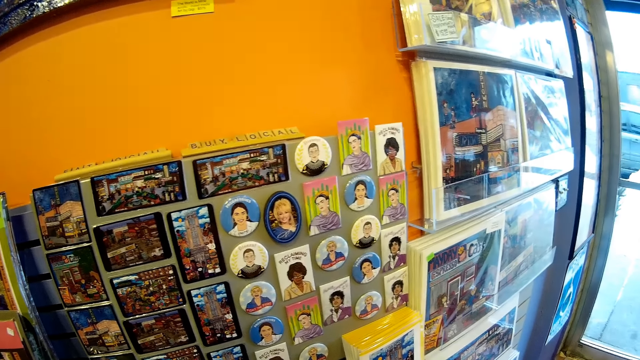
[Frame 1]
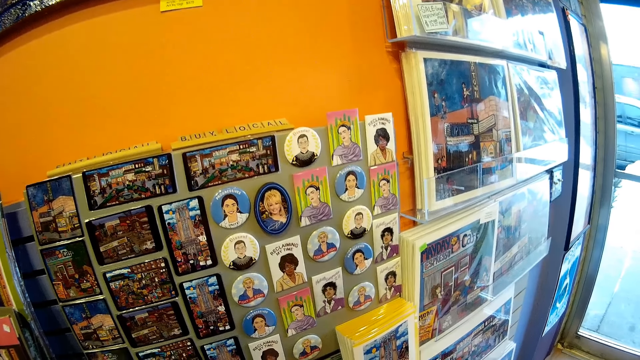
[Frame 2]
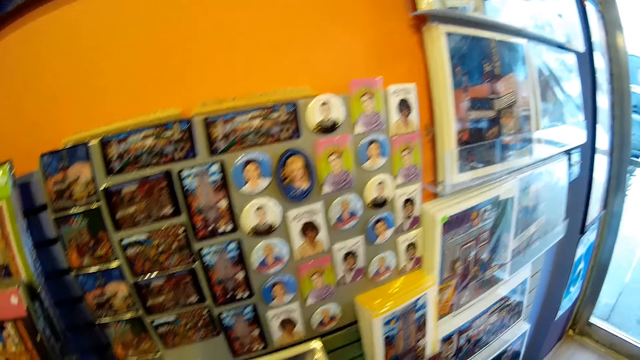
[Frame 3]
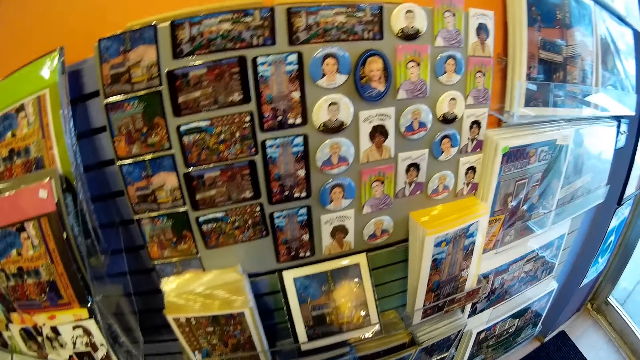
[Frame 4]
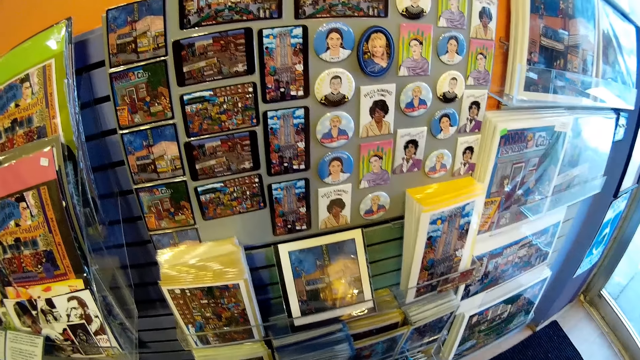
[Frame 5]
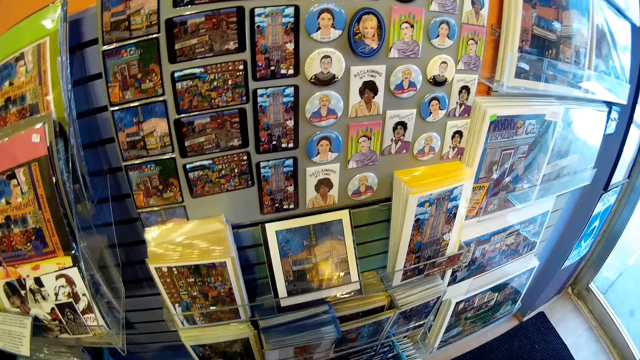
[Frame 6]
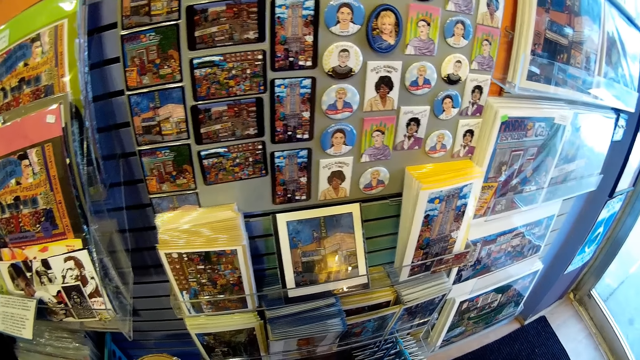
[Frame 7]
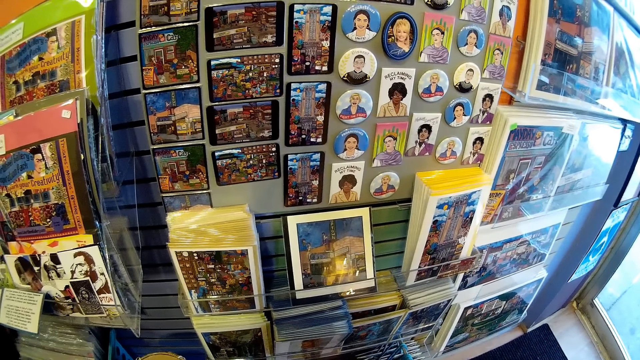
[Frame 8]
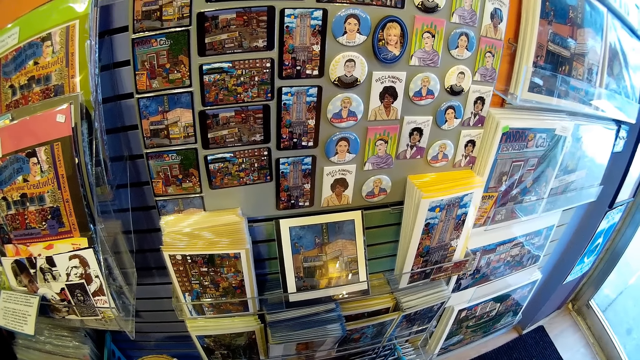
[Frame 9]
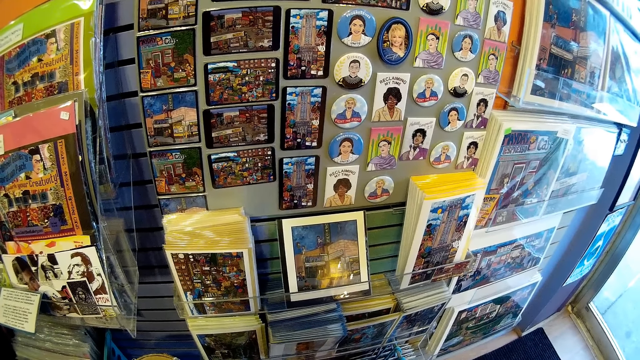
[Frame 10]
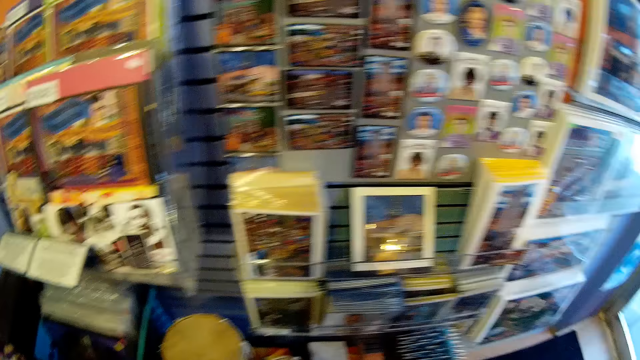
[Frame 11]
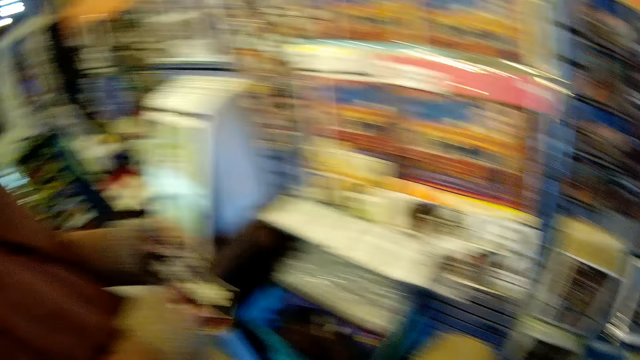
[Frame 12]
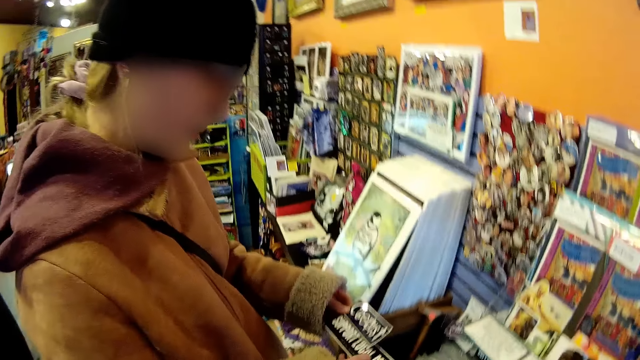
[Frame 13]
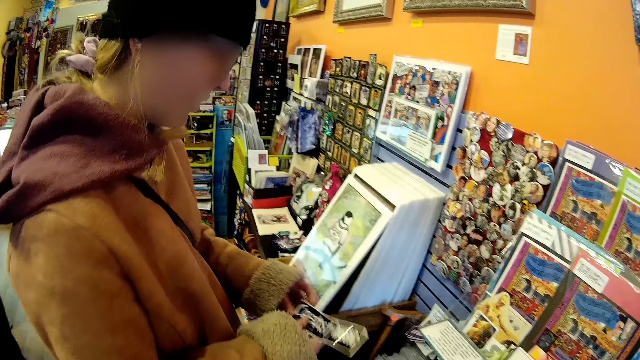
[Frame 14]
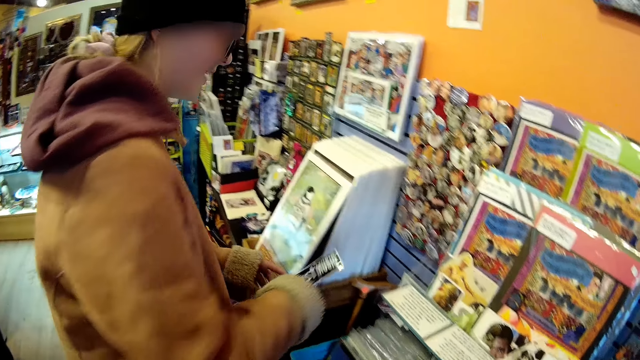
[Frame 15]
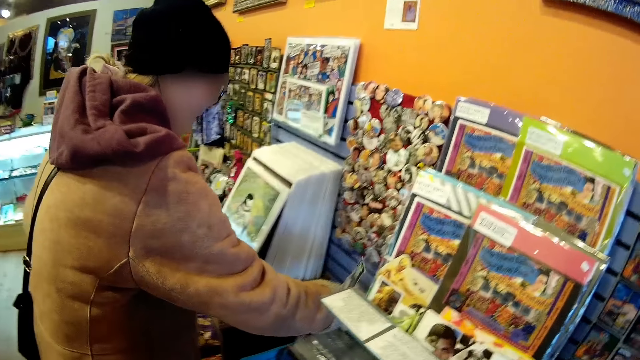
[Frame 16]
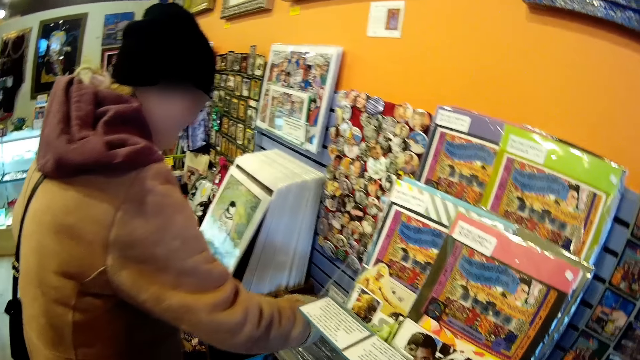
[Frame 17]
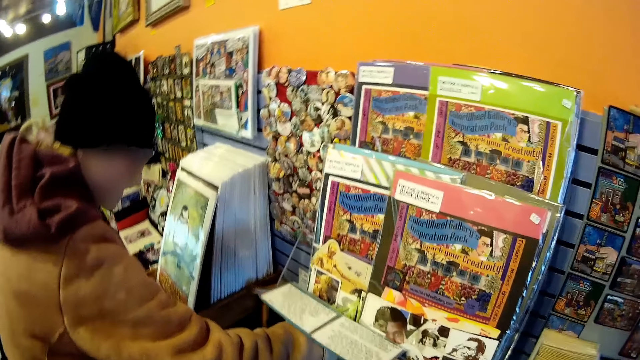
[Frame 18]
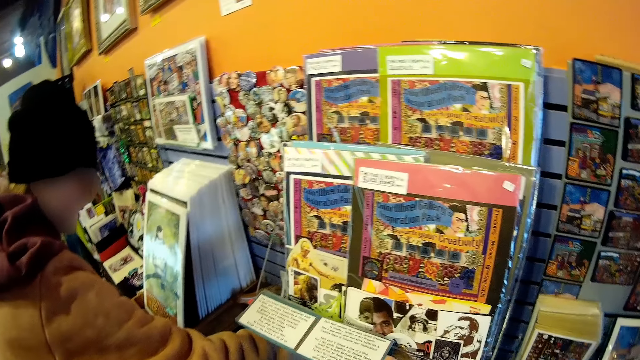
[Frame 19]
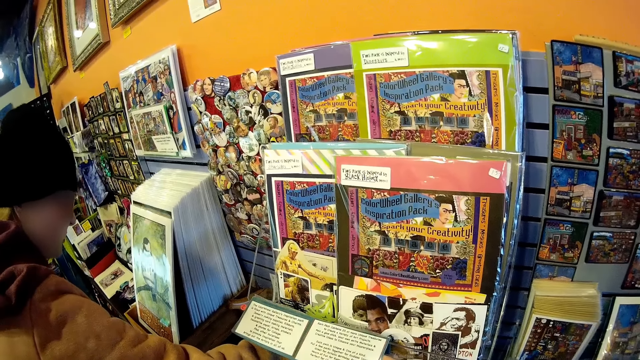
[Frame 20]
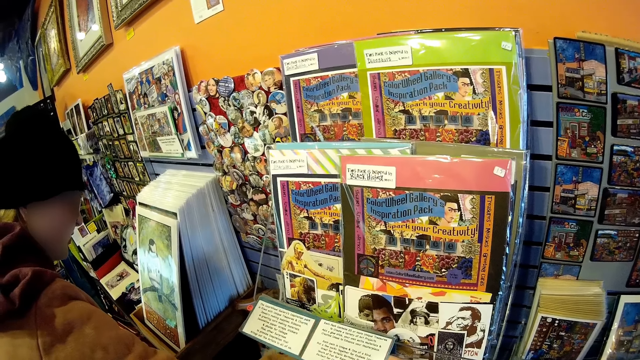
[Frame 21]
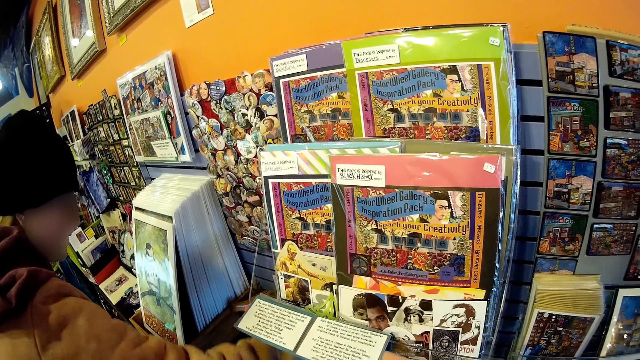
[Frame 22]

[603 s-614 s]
A man looks at the cards. He puts the cards together. He returns the stickers to the small card holder with his right hand. He places cards on the others.

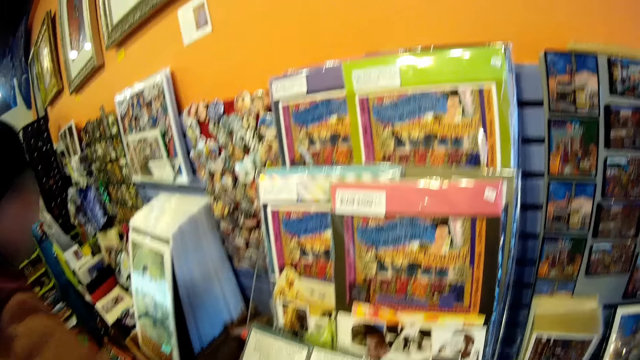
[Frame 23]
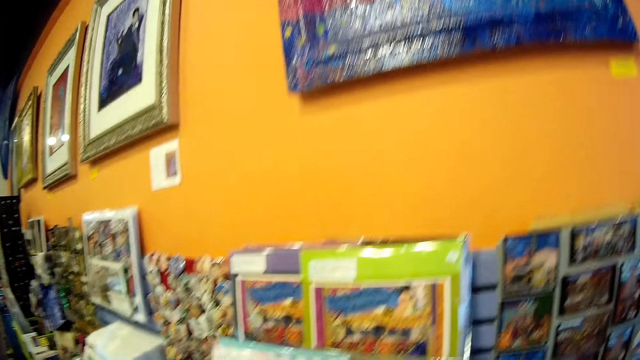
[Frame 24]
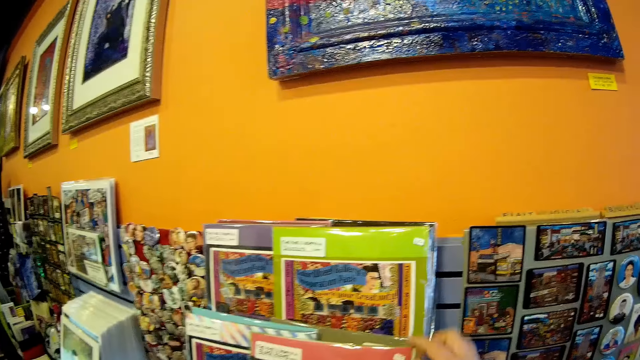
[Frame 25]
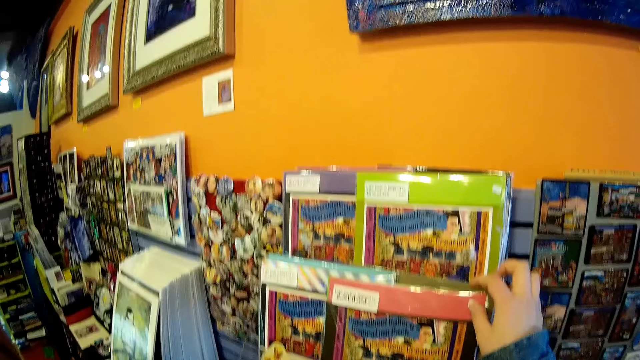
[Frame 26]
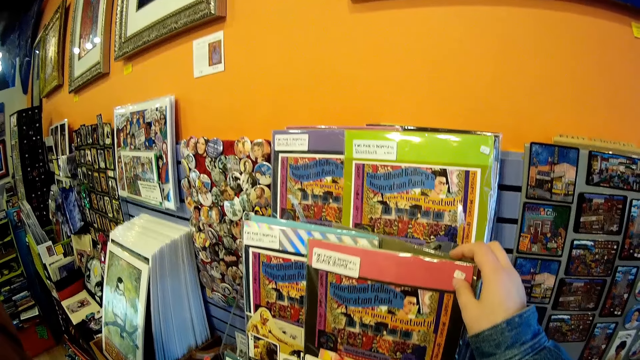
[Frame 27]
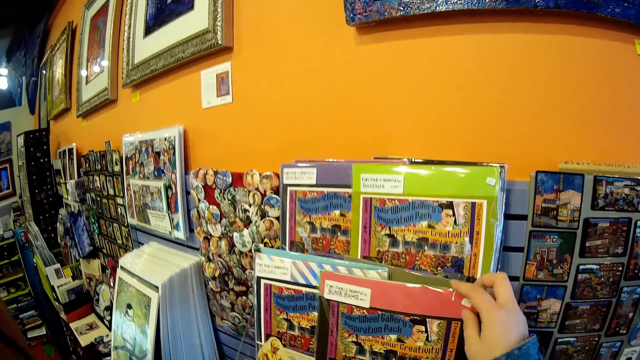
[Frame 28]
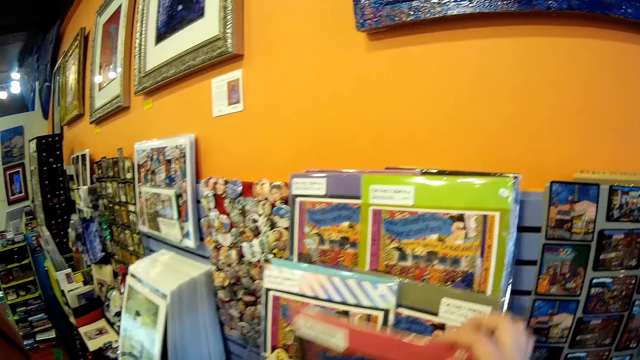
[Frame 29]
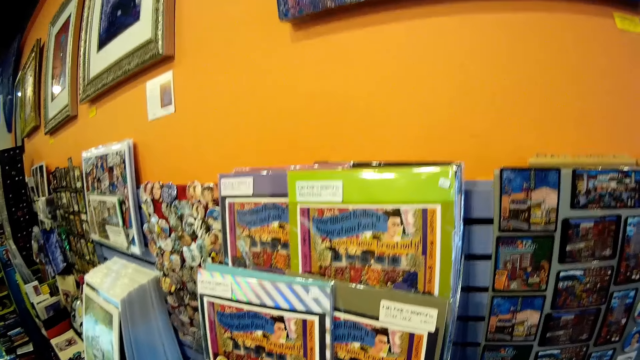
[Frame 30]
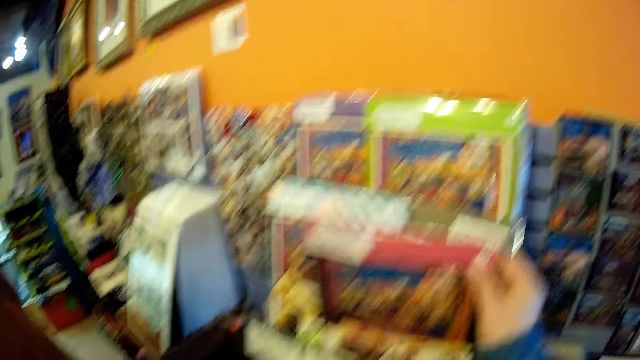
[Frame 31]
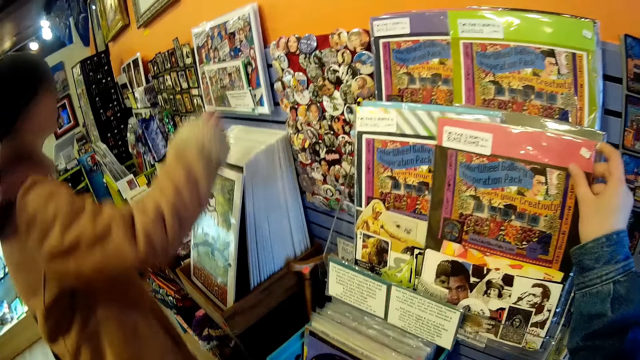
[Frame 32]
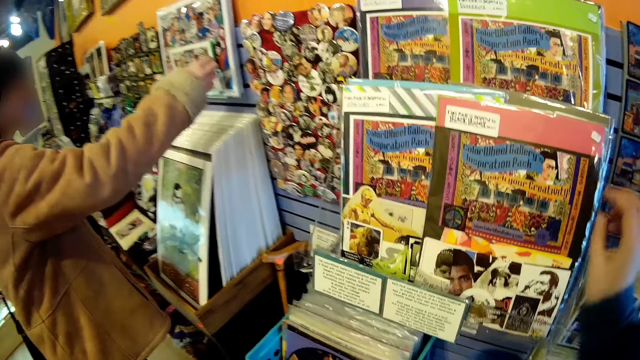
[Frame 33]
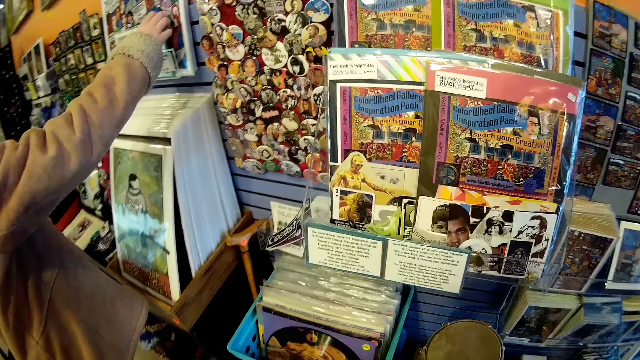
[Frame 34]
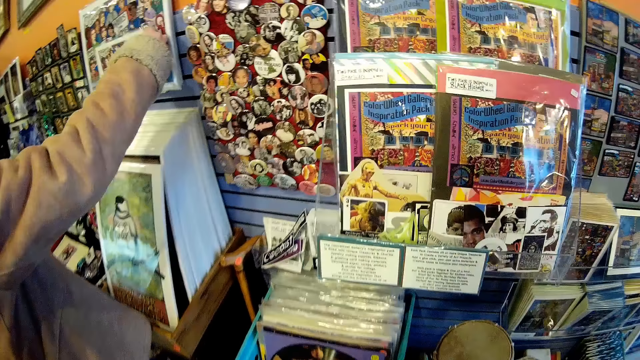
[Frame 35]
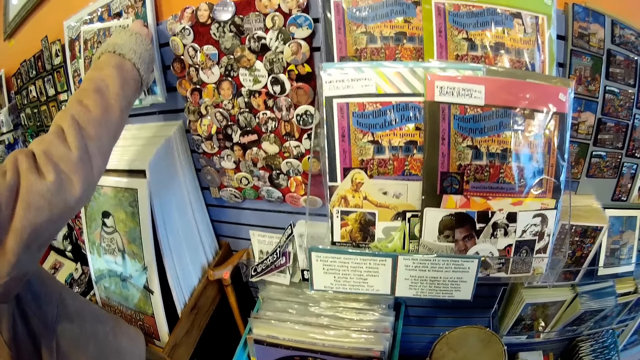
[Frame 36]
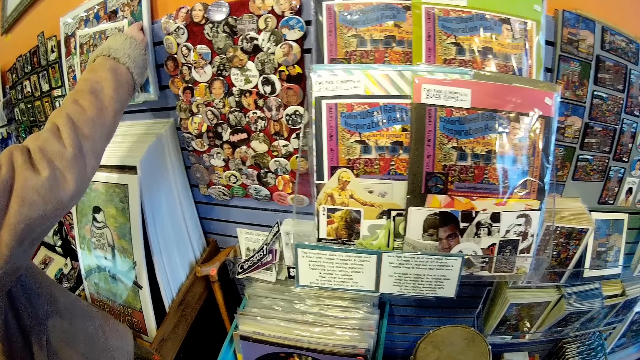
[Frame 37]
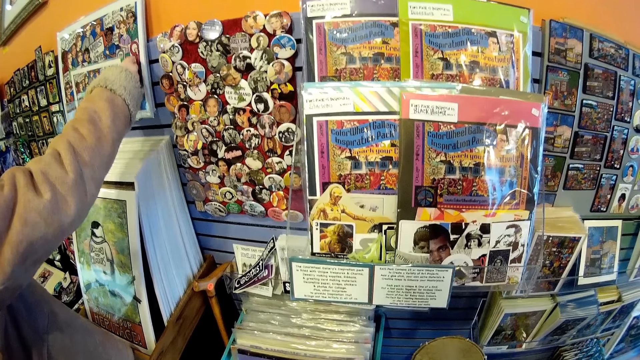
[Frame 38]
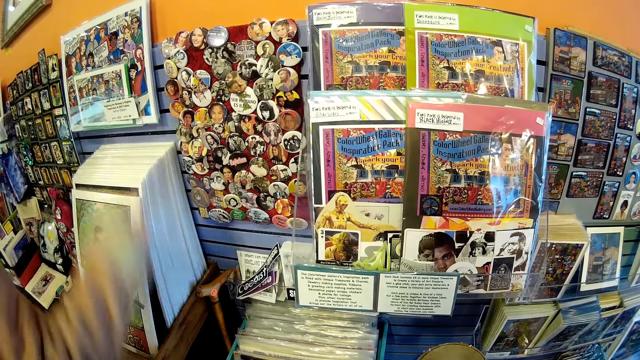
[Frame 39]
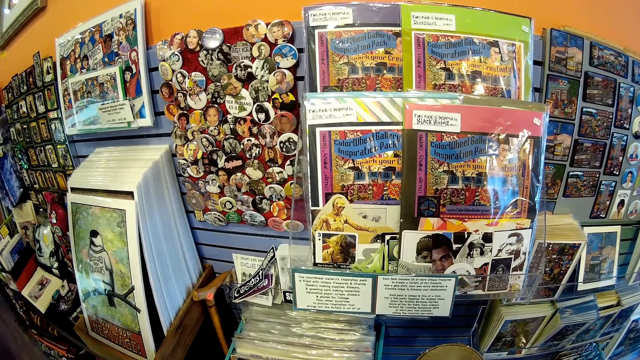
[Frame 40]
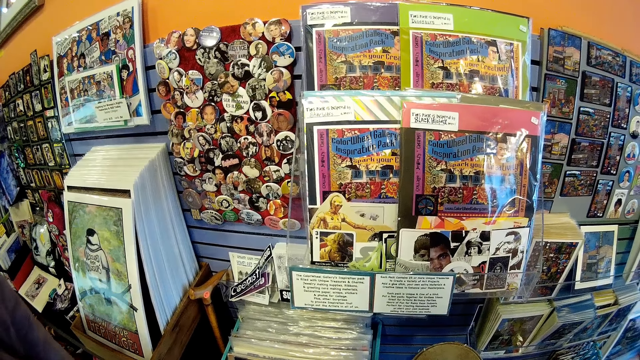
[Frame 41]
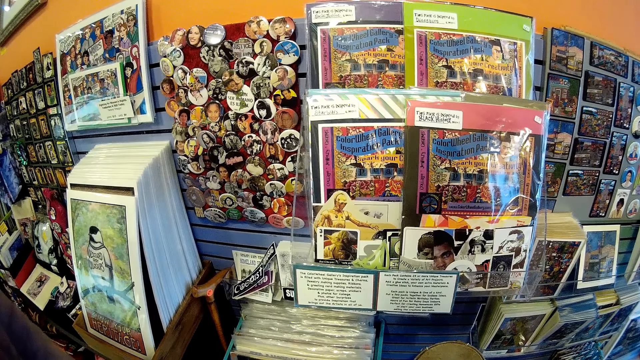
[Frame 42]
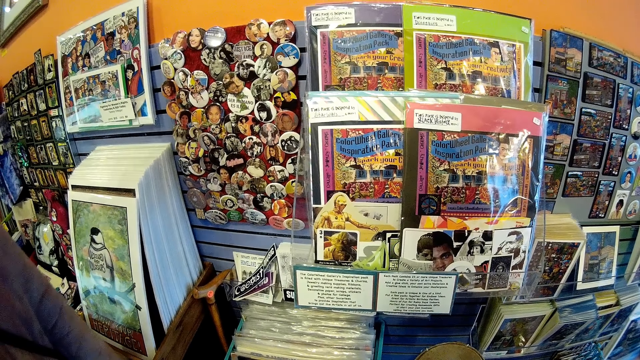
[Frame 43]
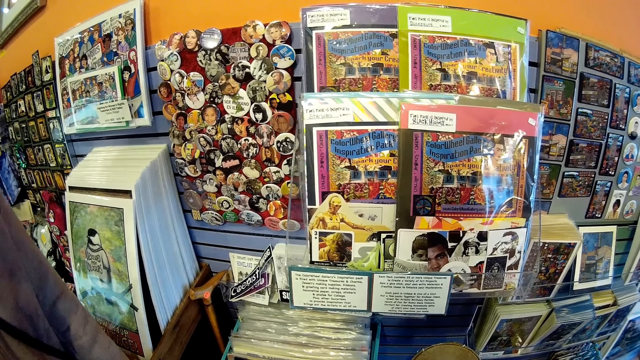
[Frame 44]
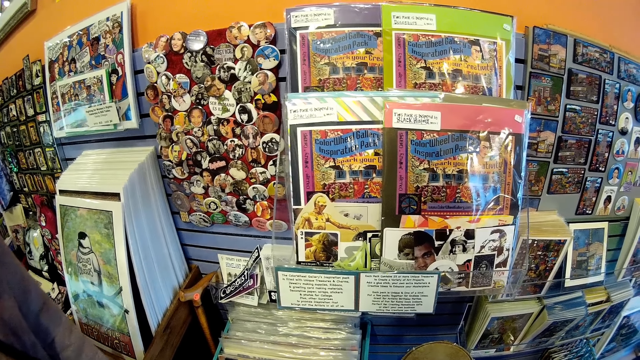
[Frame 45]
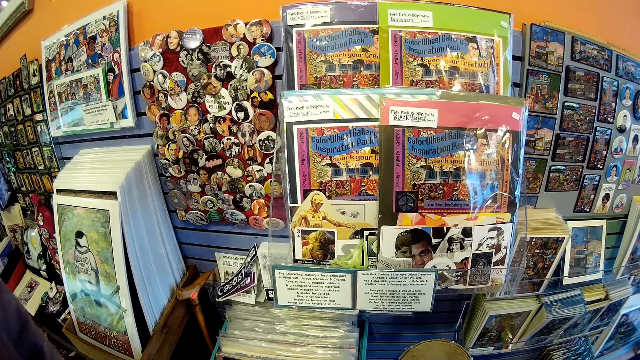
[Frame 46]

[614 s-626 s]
The camera wearer holds a card with their right hand. They check some cards on the card holder with their right hand. They move the card with their right hand. A man raises his hand. The man lifts a card. He checks a card hung on the wall with his right hand. He returns the card back. He lowers his hand.
